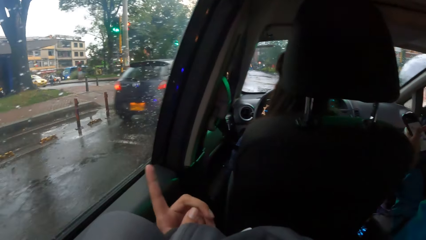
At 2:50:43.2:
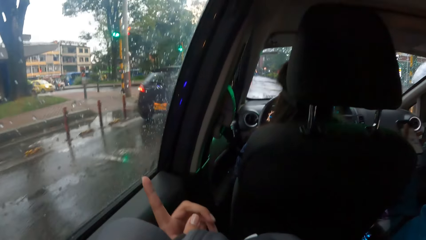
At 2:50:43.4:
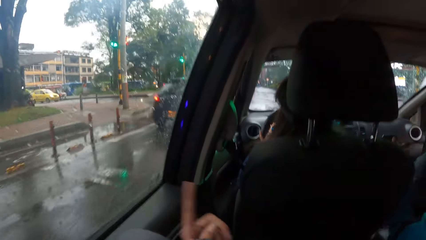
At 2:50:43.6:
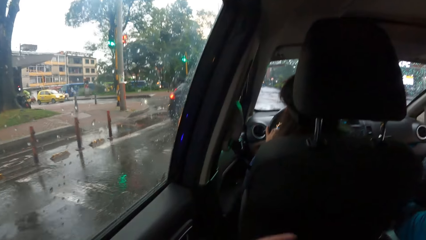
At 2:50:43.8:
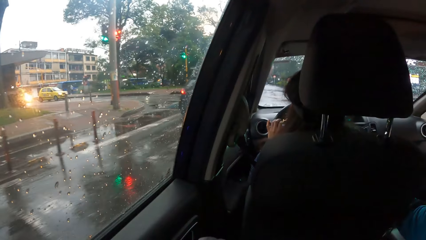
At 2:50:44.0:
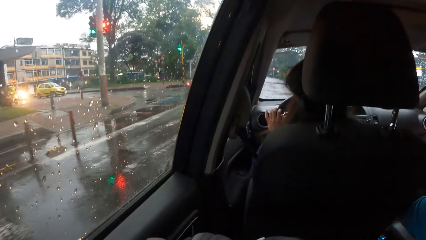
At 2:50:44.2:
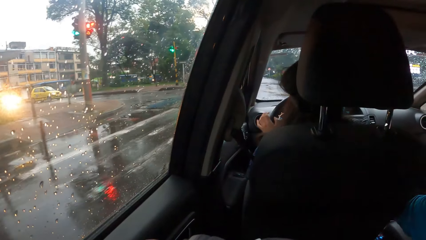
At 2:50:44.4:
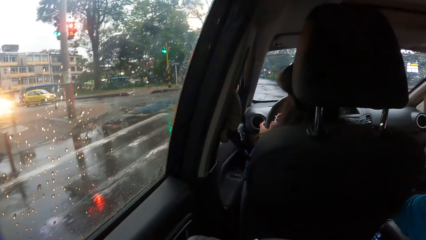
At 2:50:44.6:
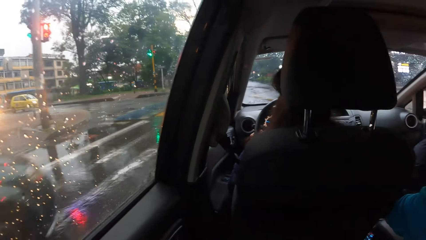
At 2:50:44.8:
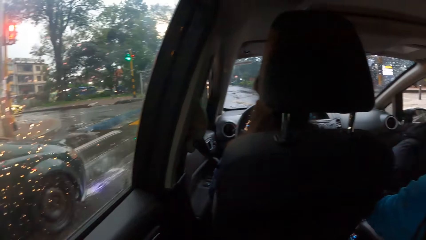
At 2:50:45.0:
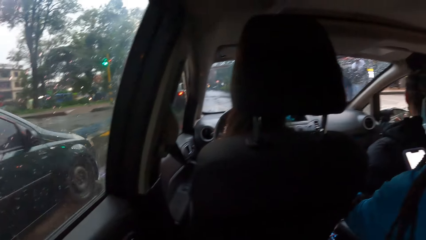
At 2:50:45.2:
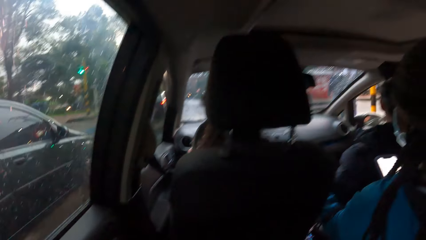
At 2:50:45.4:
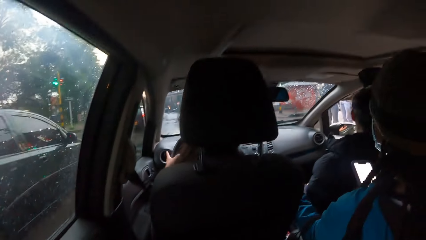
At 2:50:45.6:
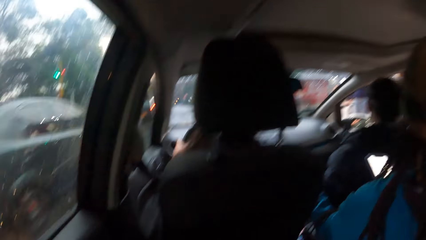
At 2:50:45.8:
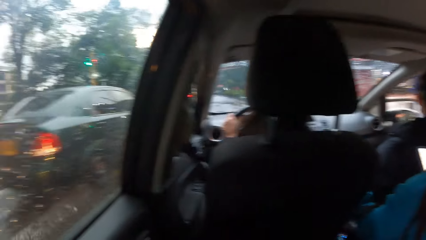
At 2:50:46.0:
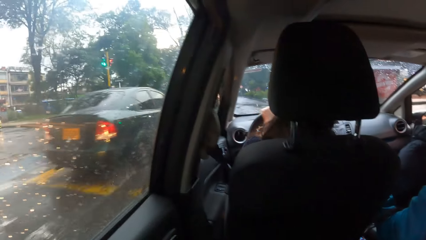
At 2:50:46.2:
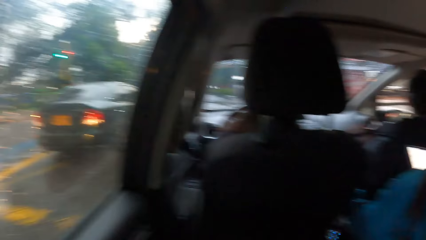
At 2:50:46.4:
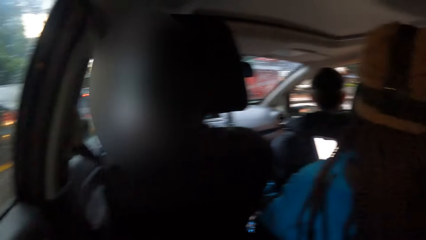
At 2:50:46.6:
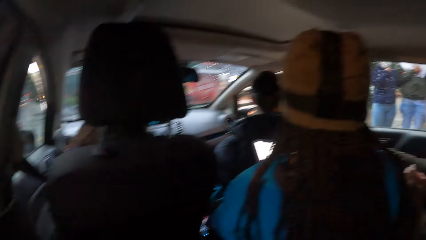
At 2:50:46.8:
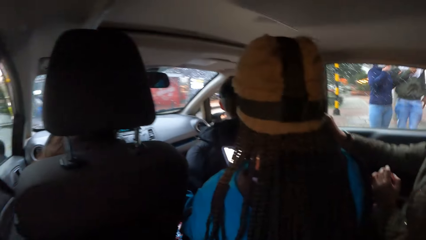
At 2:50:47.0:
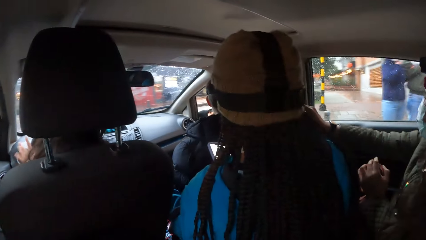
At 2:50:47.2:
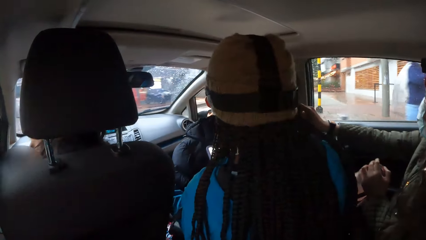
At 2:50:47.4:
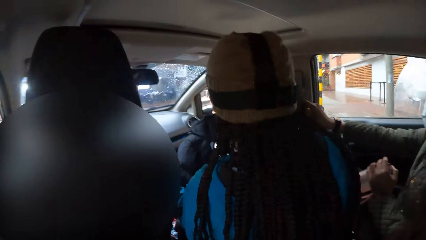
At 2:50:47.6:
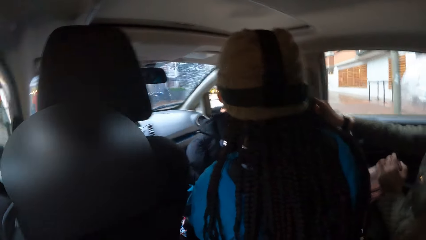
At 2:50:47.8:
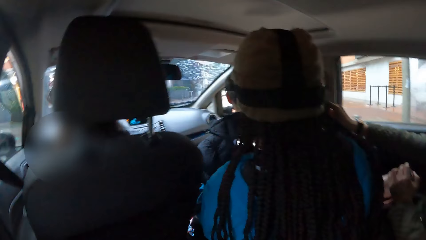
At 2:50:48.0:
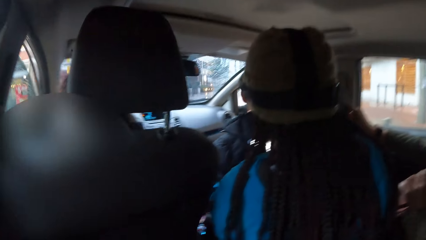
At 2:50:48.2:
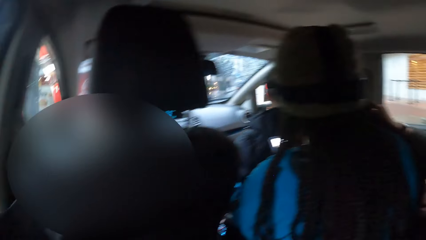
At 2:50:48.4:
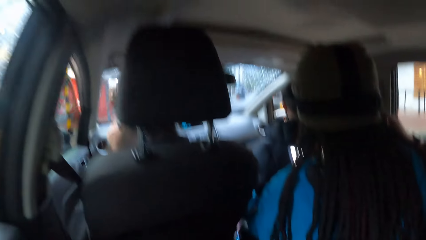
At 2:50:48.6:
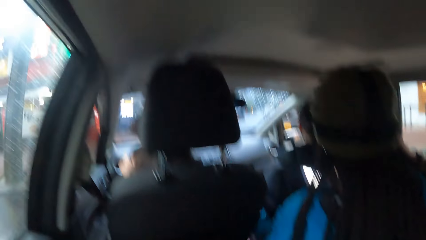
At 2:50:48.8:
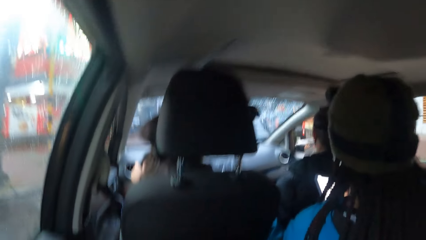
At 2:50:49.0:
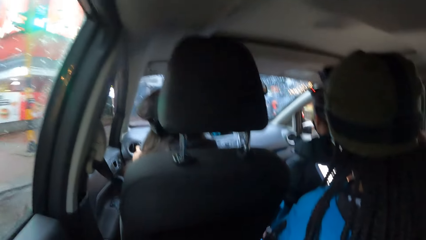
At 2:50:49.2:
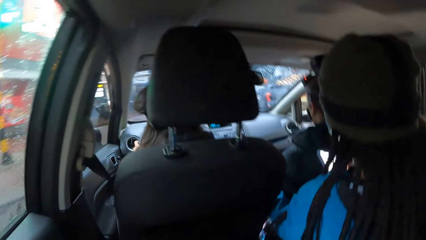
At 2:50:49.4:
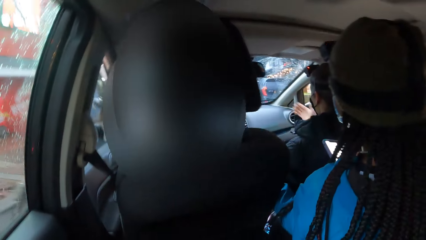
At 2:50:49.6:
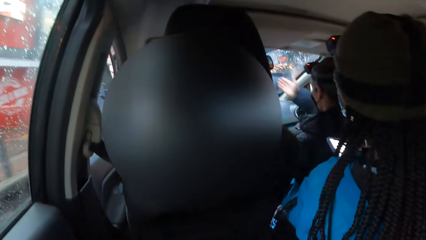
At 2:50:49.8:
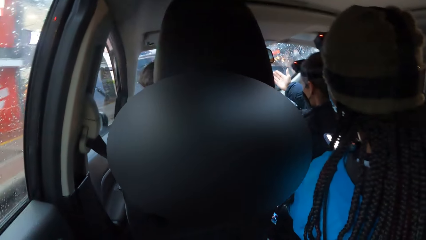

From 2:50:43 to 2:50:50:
The camera wearer moves the fingers. They look around.

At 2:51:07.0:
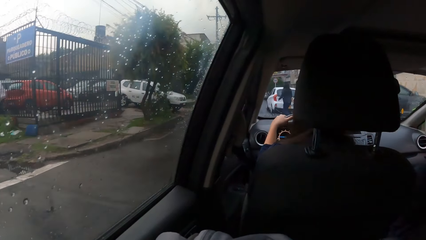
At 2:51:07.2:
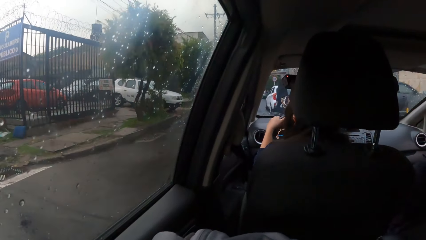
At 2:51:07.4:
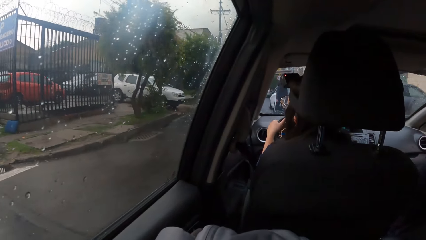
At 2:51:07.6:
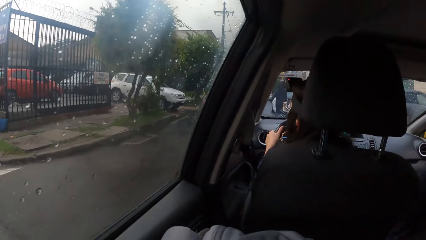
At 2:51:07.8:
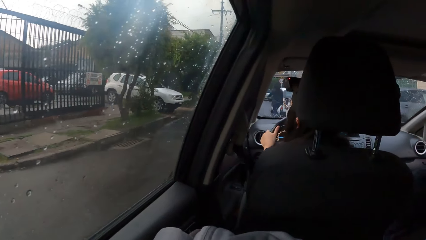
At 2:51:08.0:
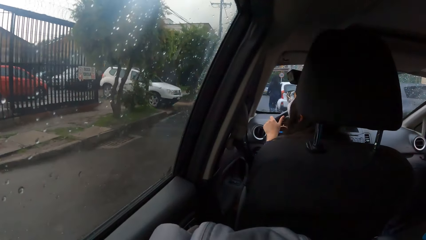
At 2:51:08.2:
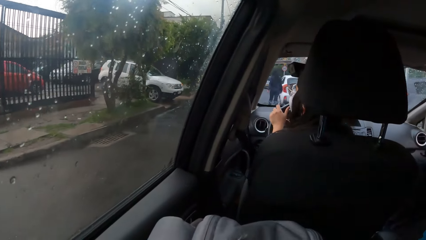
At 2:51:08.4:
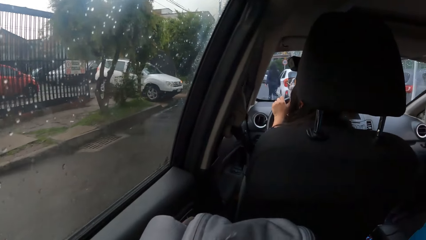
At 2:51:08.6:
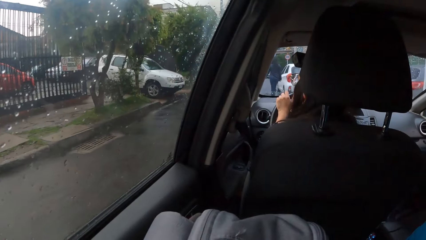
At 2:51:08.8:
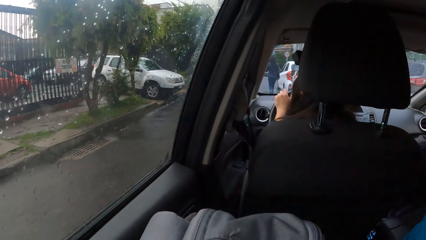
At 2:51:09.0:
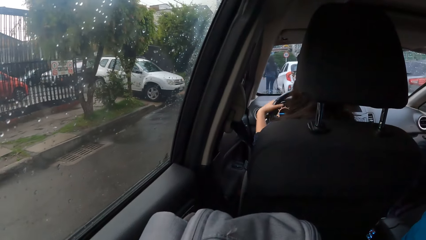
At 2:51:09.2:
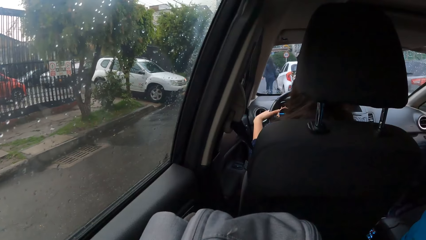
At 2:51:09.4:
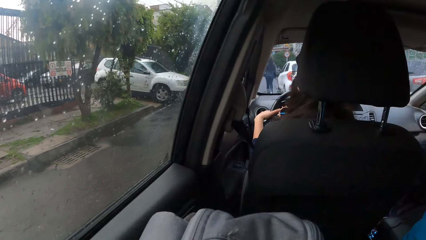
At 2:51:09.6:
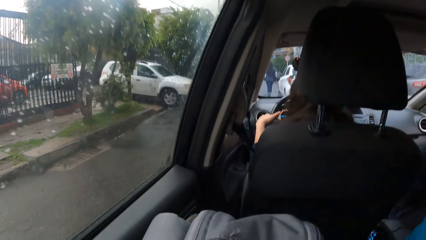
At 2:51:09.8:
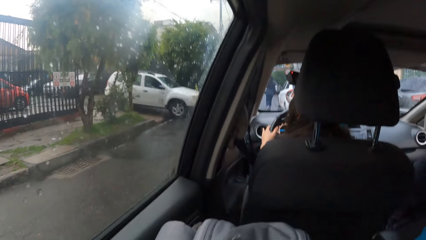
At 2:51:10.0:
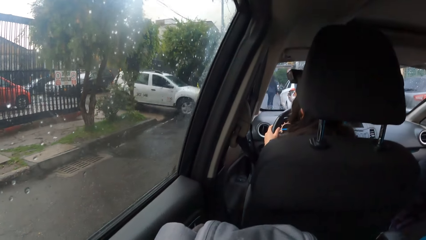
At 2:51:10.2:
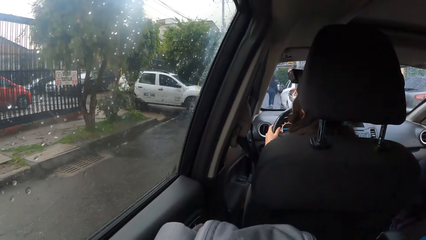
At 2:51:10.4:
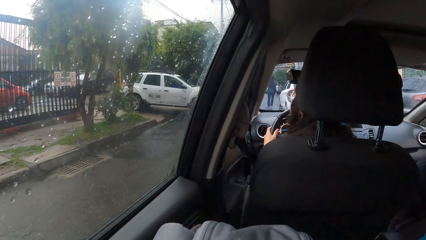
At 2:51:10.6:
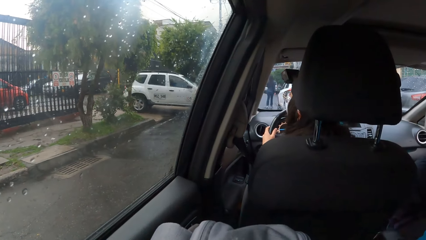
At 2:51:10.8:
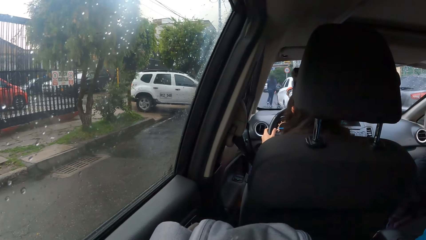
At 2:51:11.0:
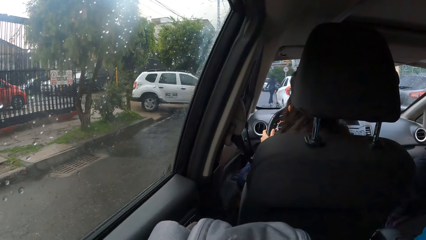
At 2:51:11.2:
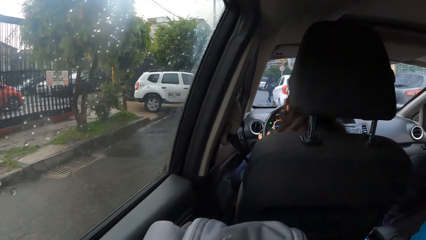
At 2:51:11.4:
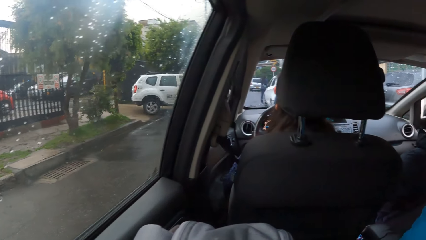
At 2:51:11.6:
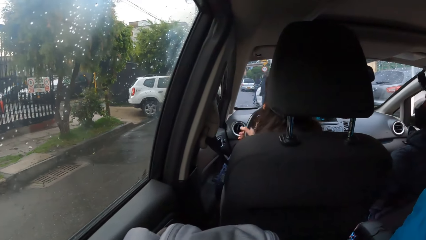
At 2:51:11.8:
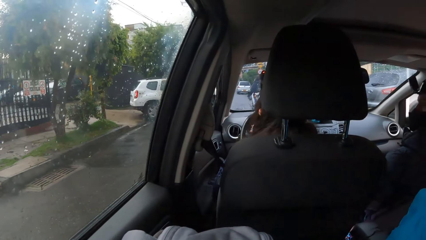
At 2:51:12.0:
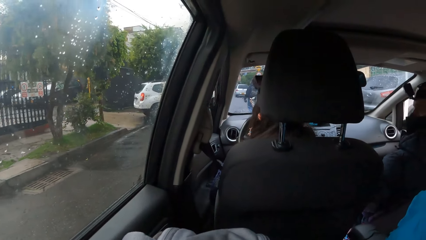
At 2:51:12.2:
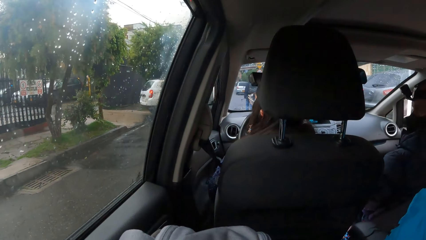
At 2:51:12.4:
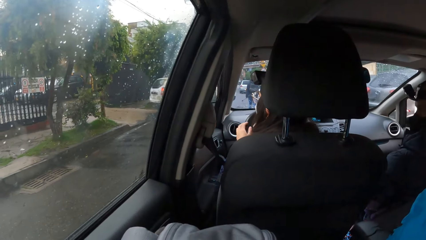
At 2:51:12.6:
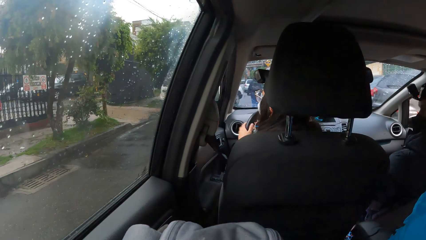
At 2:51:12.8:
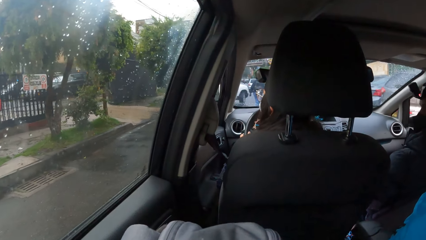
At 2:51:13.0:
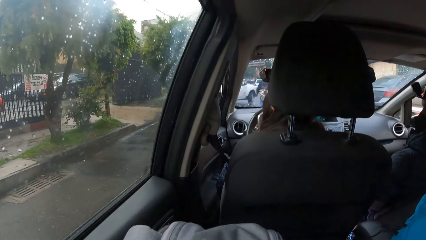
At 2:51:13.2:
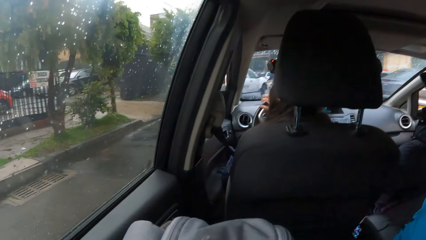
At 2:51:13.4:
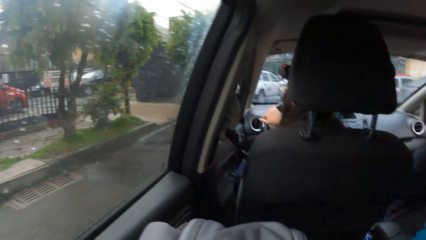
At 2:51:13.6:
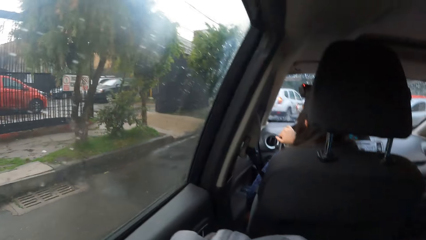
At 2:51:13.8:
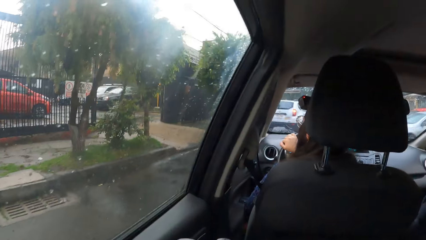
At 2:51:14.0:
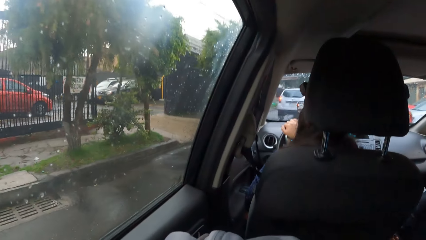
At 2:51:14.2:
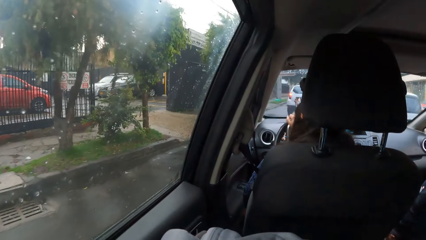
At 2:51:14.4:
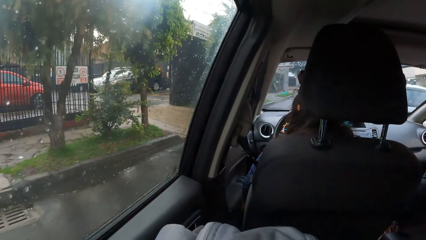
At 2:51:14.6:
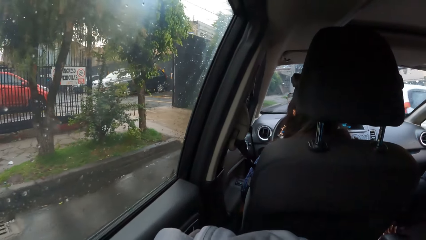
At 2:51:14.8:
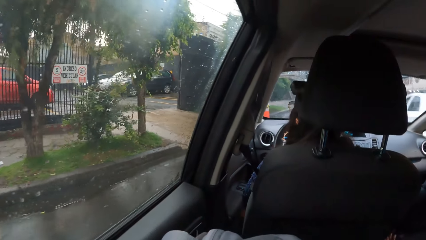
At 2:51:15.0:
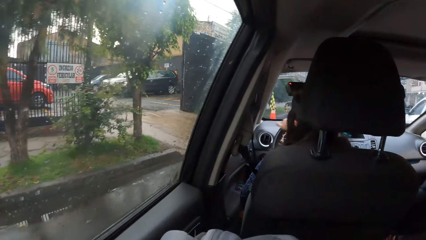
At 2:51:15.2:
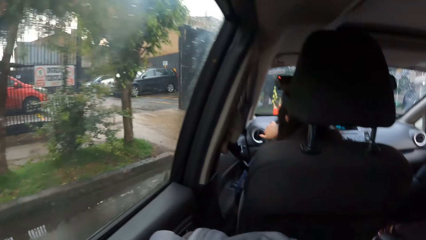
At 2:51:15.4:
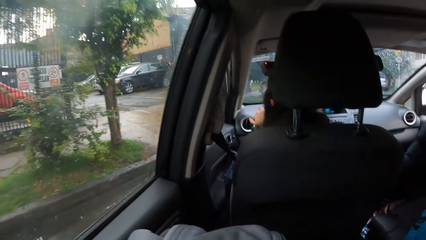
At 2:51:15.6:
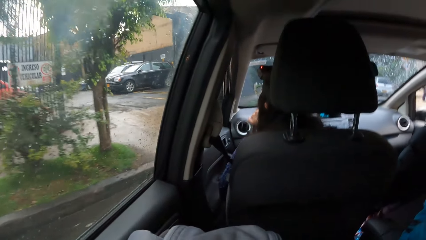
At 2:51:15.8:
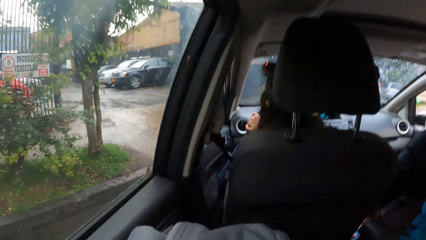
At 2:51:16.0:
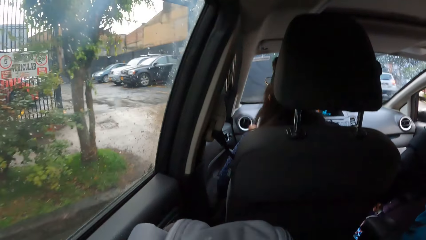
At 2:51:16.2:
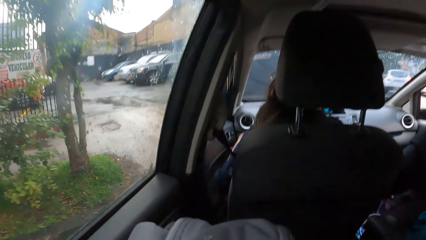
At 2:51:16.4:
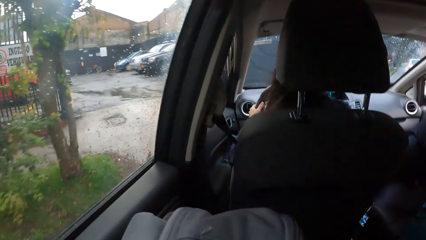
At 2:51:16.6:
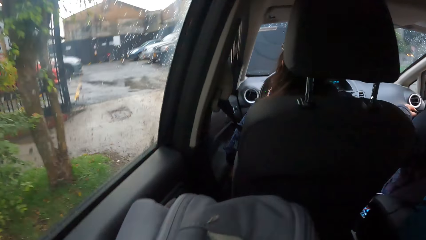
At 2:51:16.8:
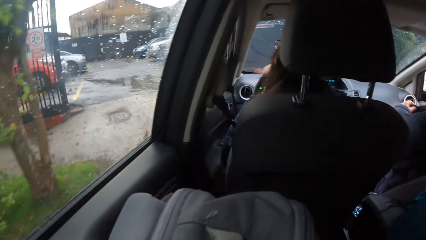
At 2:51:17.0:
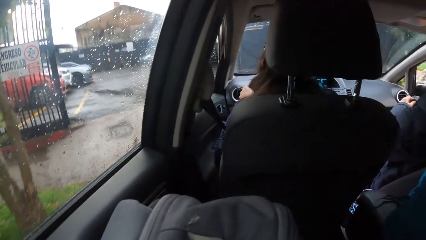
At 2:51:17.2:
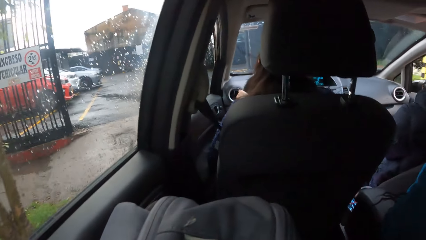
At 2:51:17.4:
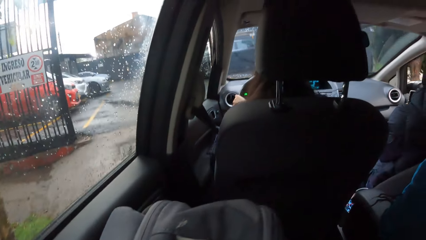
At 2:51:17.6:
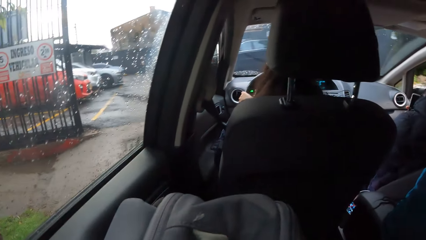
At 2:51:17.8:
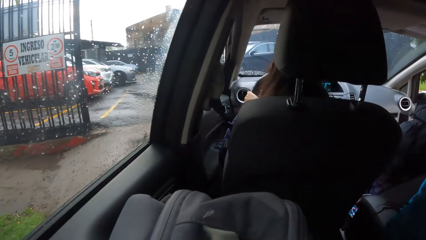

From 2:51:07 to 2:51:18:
The driver stops the car on the main road. The driver drives the car on the main road with both hands on the steering wheel.
